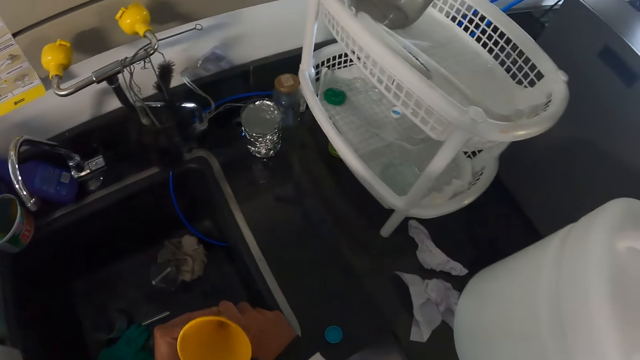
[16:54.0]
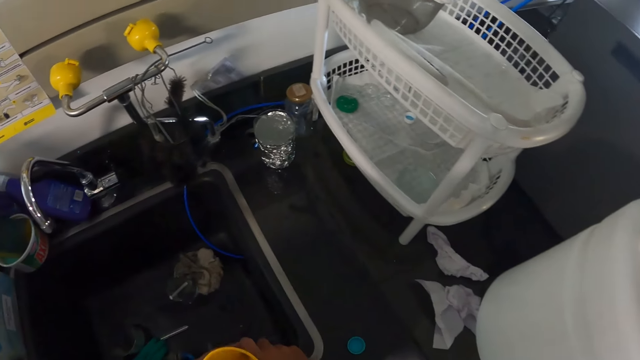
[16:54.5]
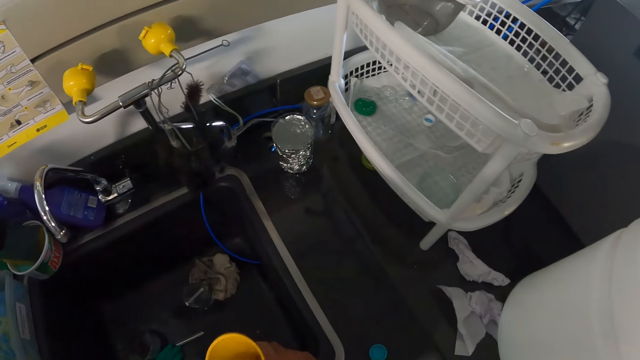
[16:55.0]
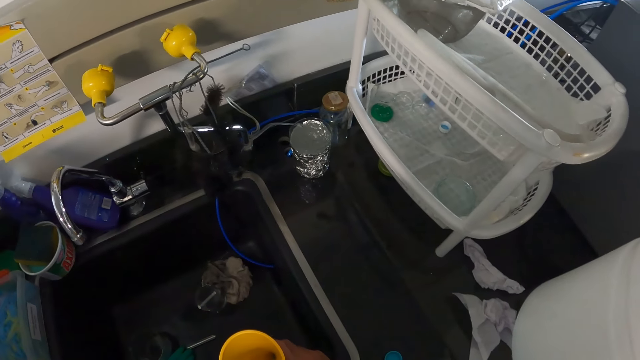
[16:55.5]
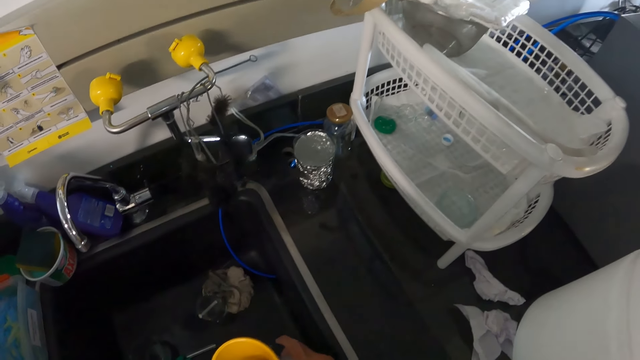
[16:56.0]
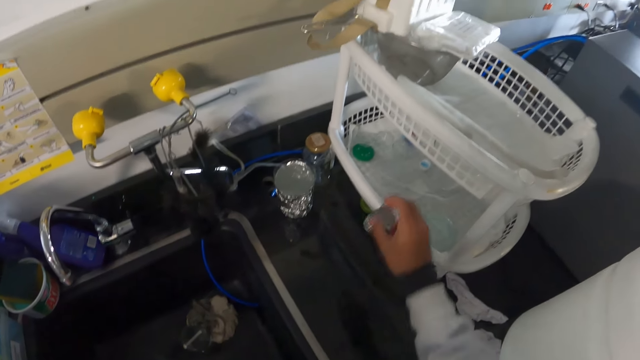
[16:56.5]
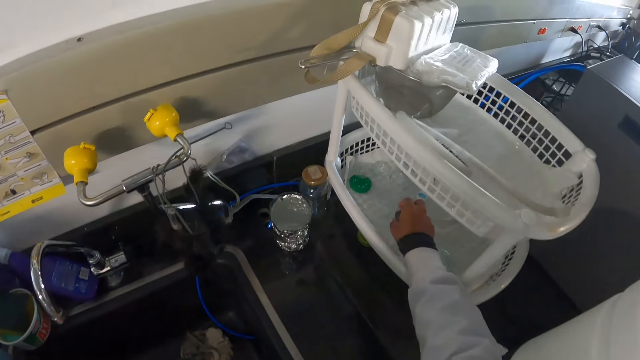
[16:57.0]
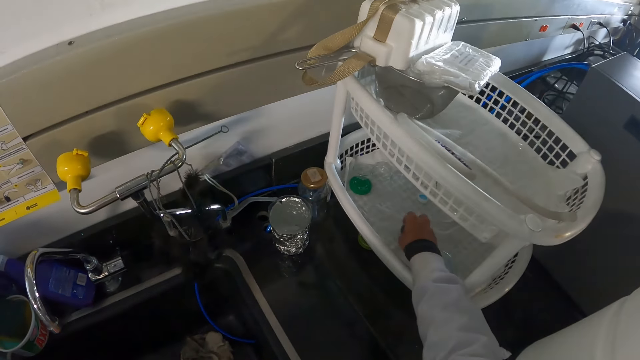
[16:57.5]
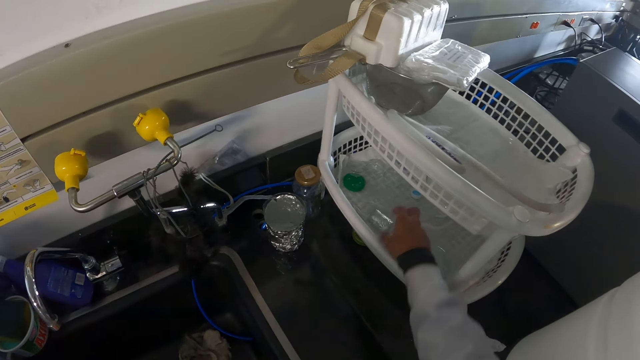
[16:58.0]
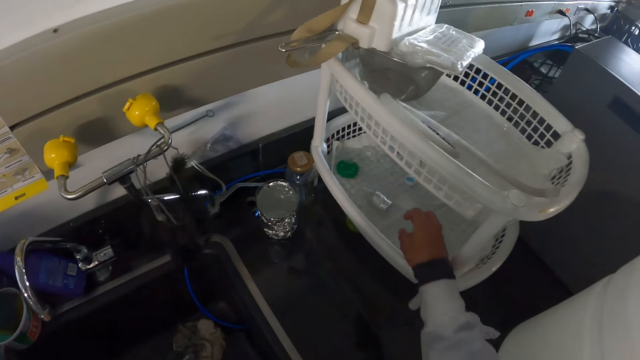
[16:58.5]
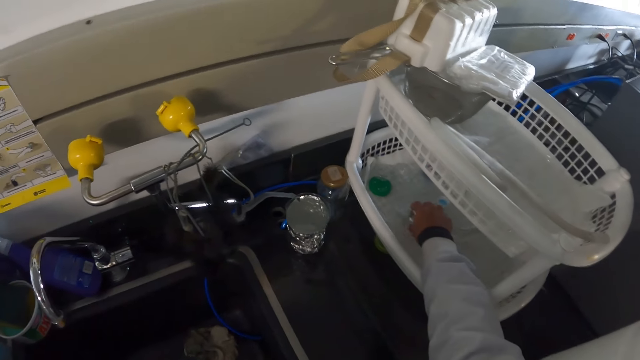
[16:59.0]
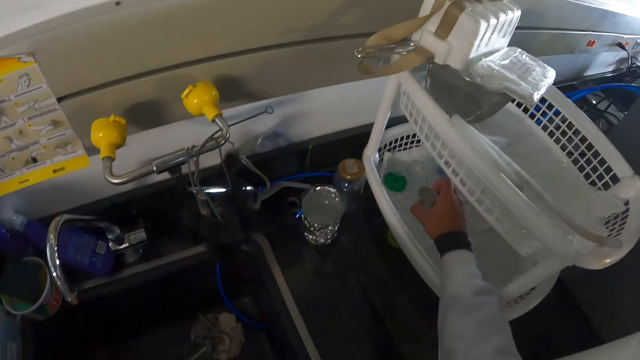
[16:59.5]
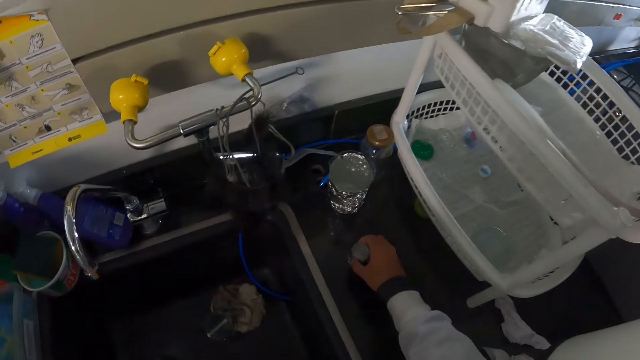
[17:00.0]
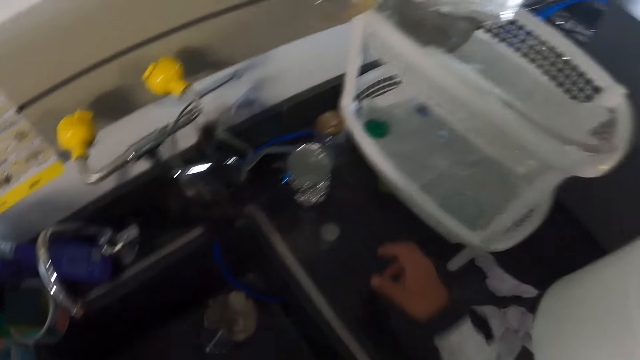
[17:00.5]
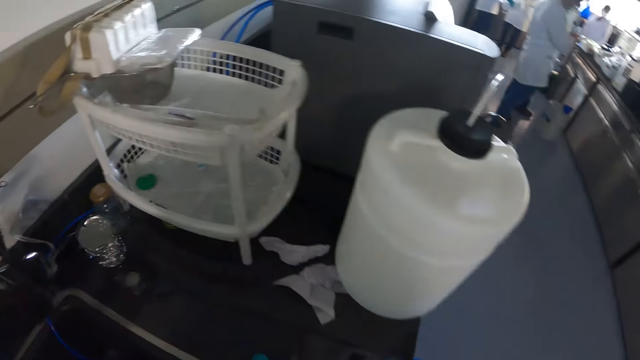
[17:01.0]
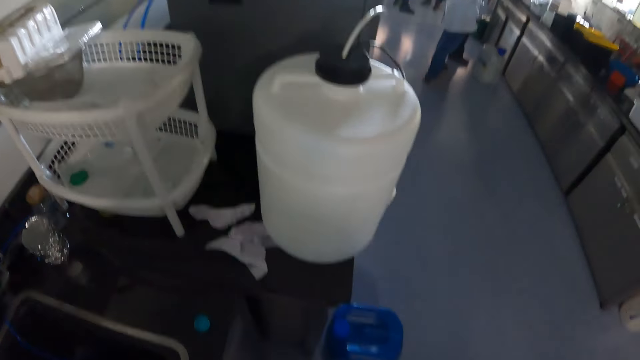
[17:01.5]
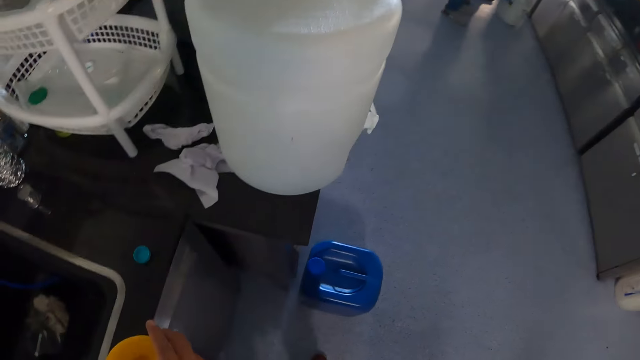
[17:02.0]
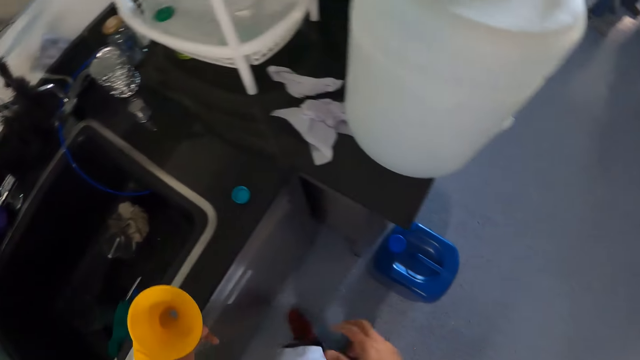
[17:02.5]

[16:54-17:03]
The camera wearer drops the wash bottle in his right hand inside the rack. He puts a lid down. He picks the wash bottle from the rack with his right hand. He drops the wash bottle in his right hand on the countertop. He looks around.

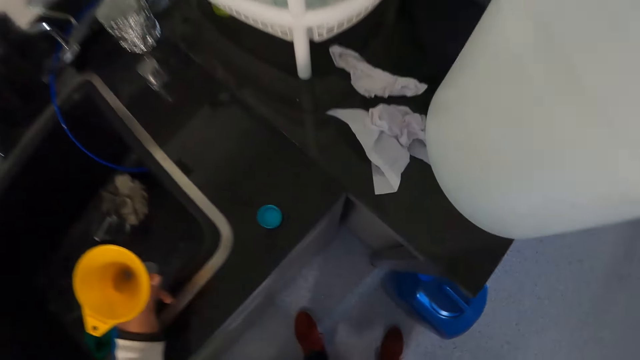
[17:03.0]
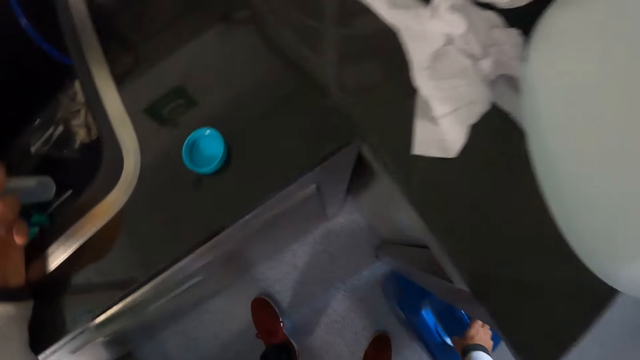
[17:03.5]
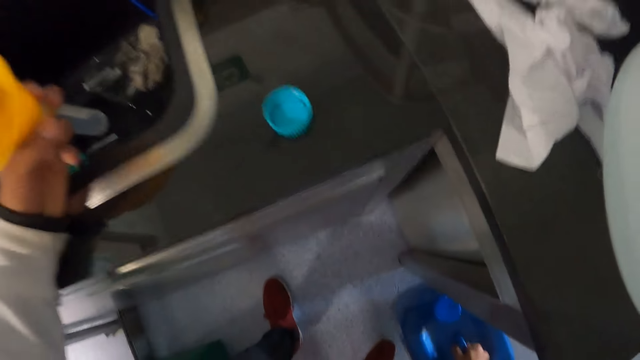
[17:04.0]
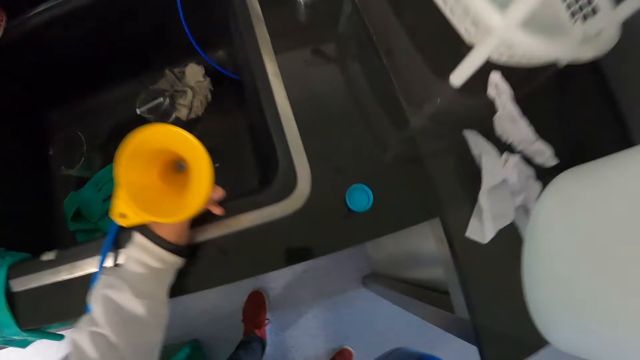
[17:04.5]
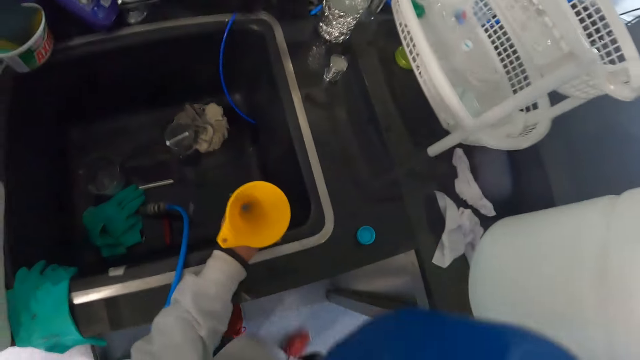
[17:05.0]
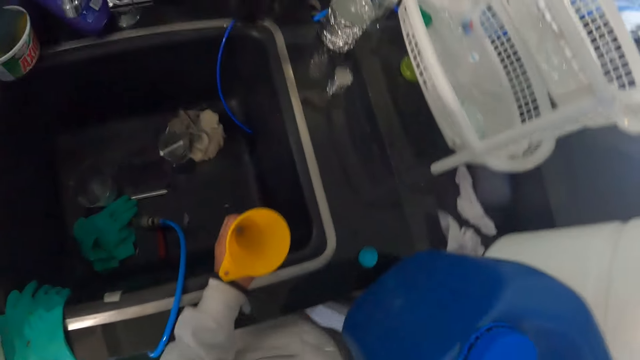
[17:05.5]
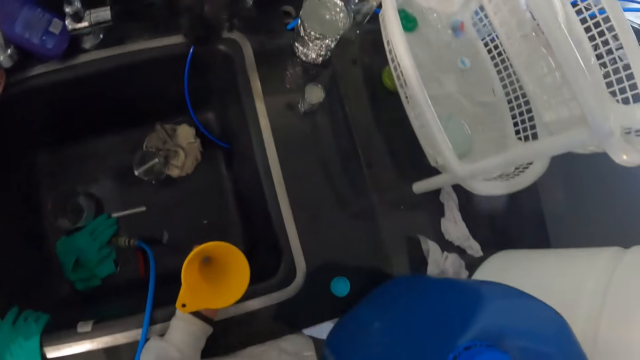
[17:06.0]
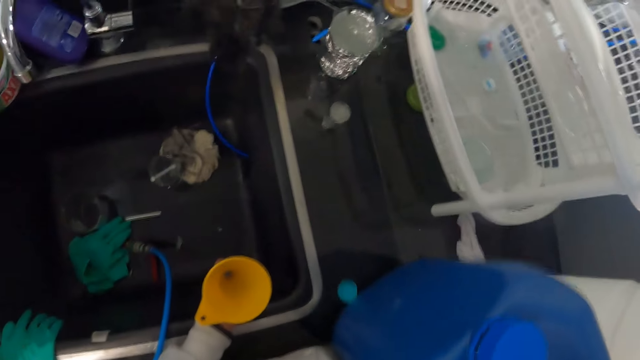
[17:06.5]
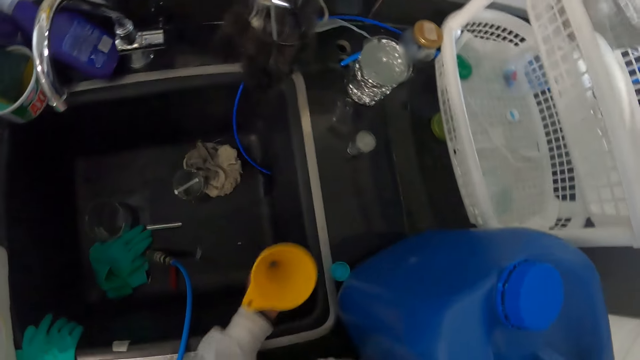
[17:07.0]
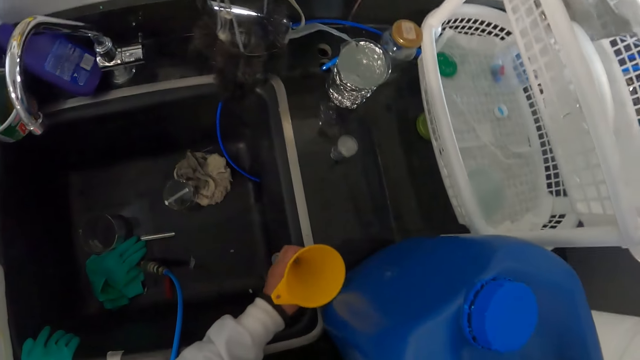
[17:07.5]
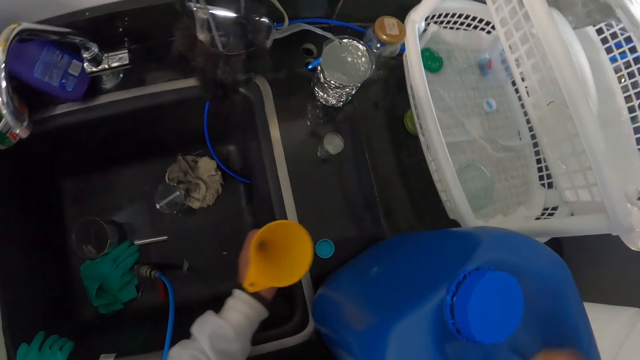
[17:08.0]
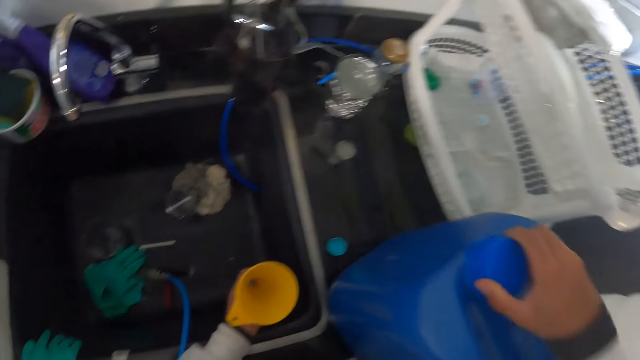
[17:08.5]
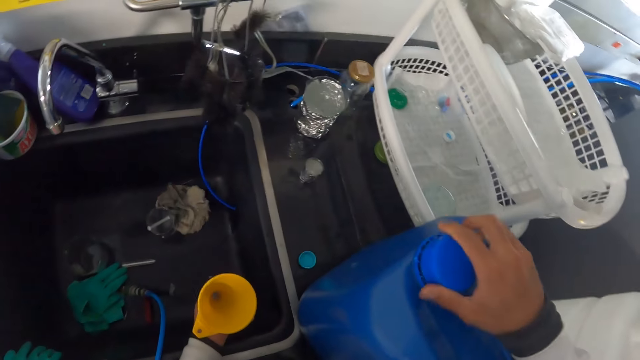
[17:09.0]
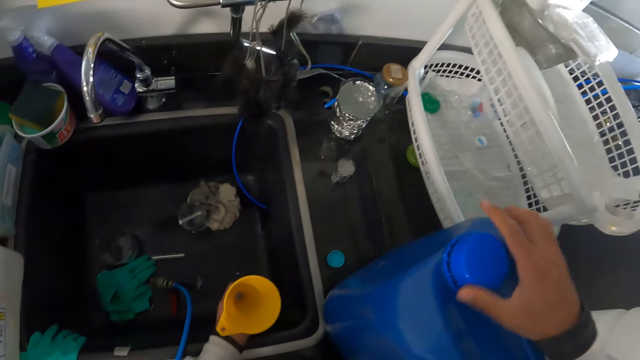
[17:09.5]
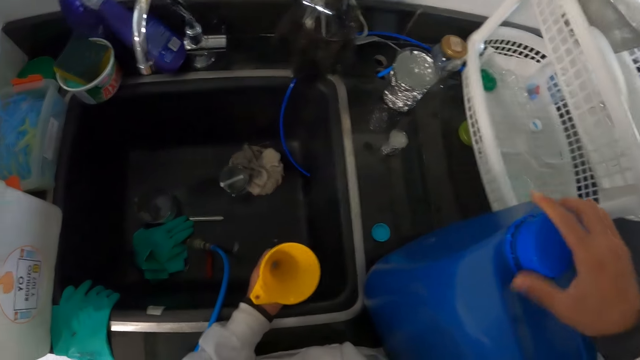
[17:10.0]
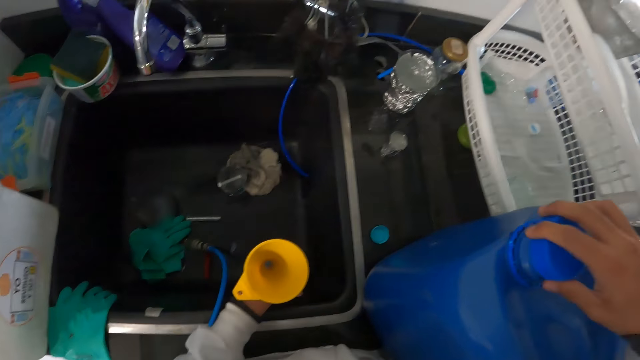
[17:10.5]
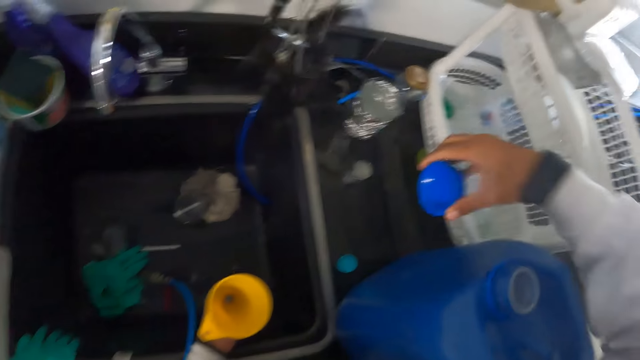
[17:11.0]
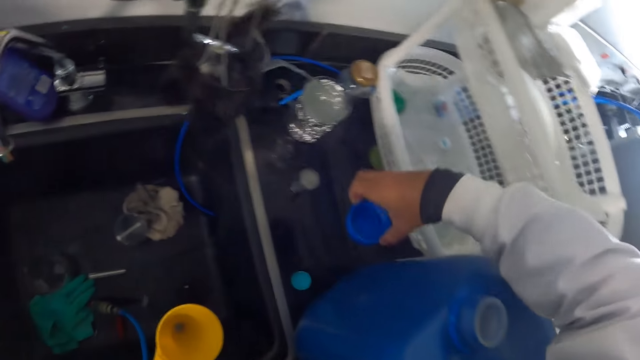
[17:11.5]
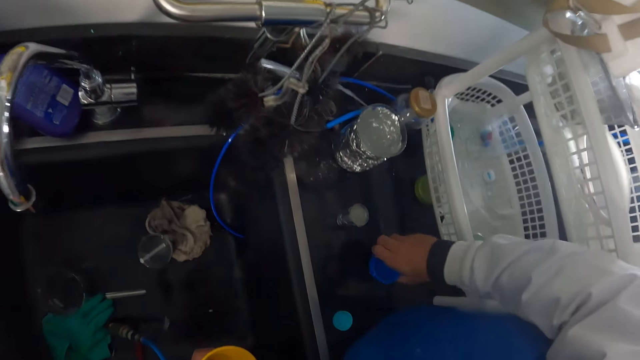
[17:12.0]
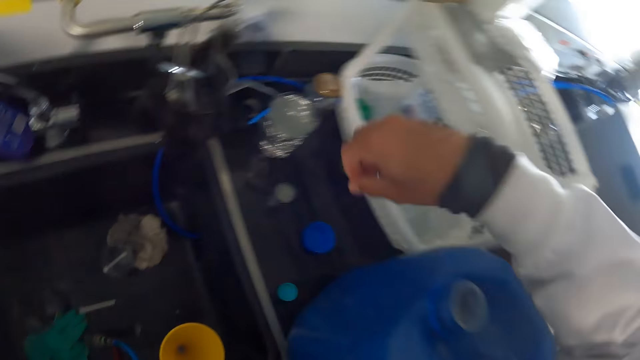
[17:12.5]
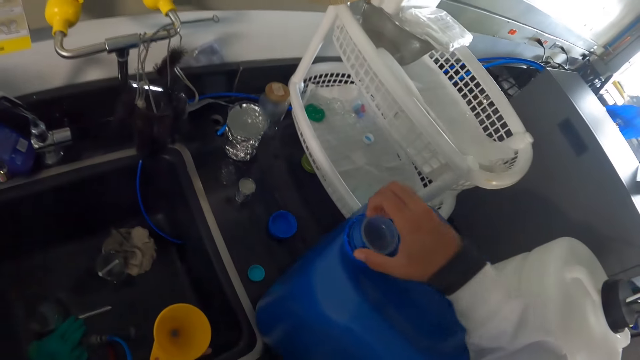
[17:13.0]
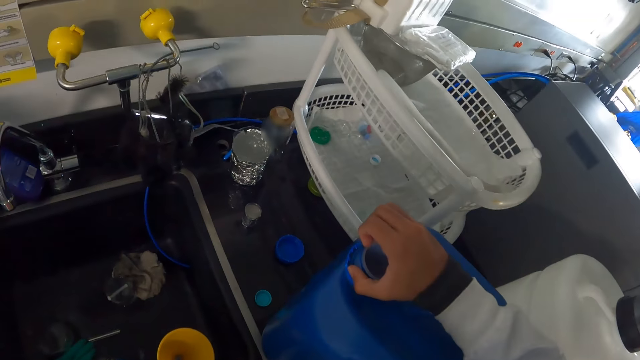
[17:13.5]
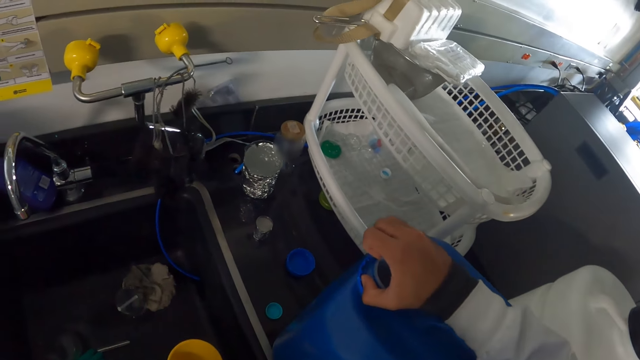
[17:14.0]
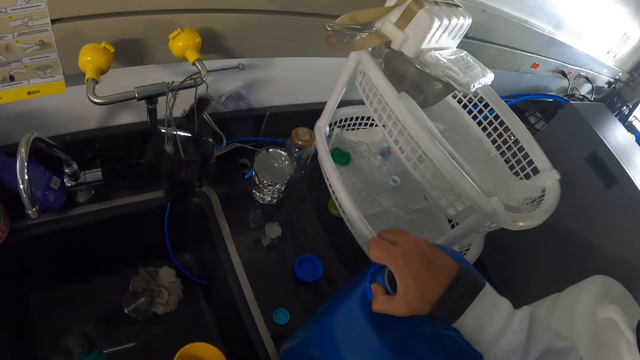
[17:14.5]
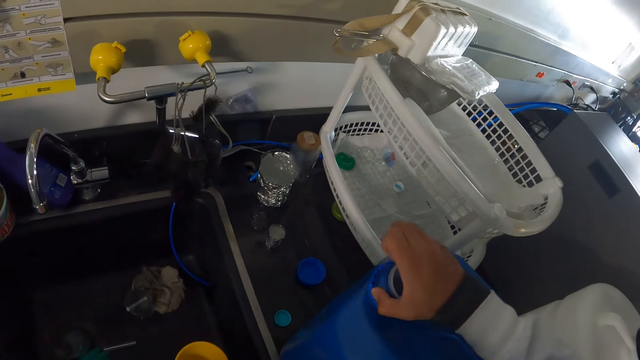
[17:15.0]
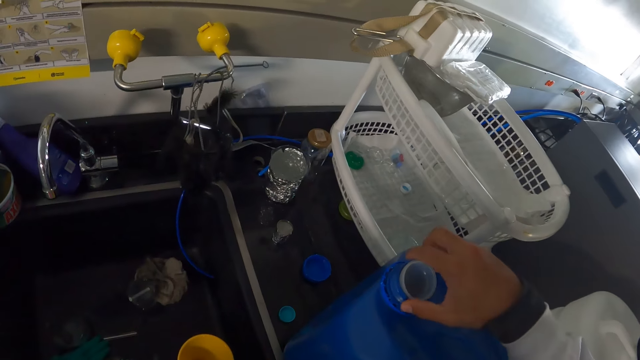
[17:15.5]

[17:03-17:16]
The camera wearer carries the gallon of chemical from the floor with his right hand. He drops the gallon of chemical in his right hand on the countertop. He removes the lid of the gallon of chemical with his right hand. He drops the lid in his right hand on the countertop. He removes an inner lid from the gallon of chemical with his right hand.
